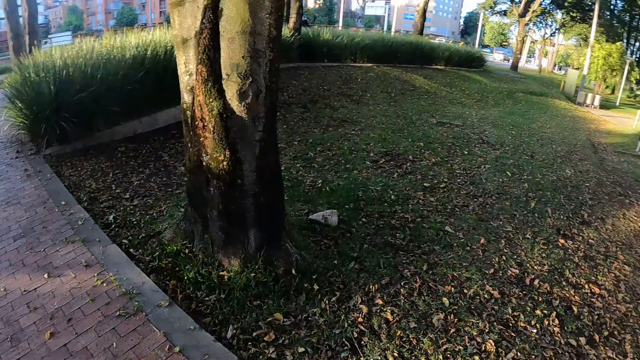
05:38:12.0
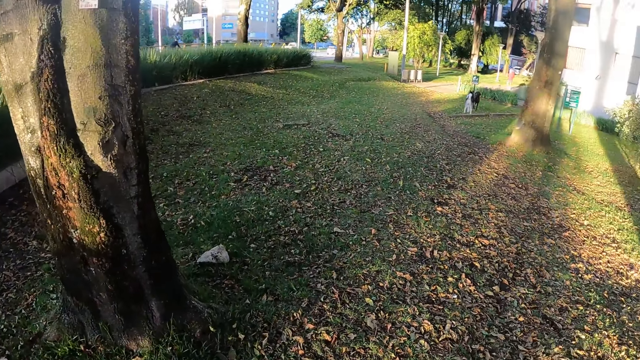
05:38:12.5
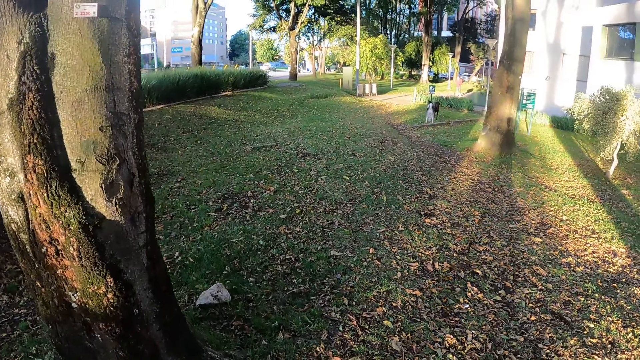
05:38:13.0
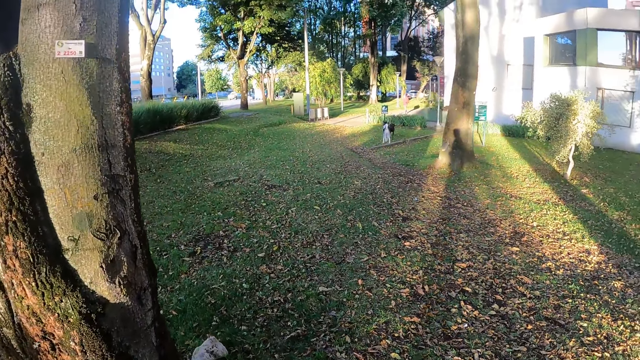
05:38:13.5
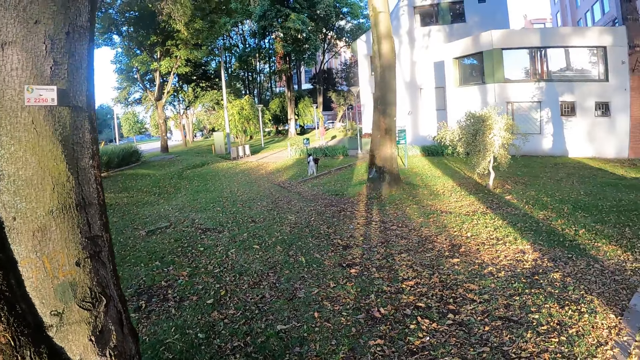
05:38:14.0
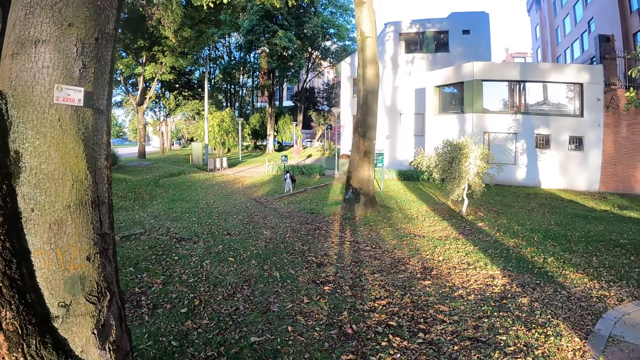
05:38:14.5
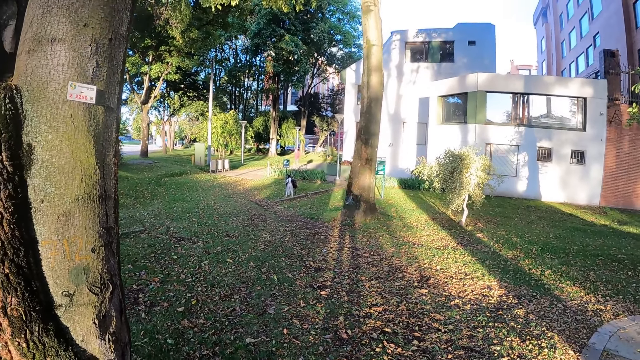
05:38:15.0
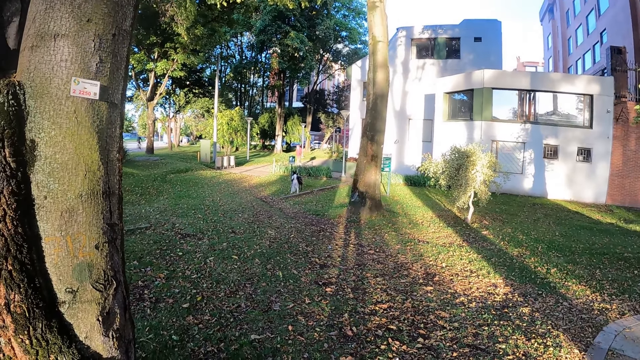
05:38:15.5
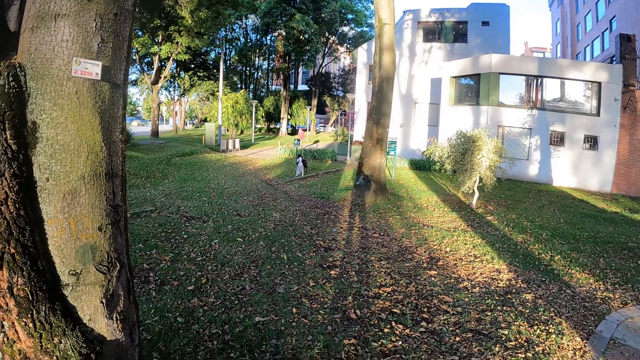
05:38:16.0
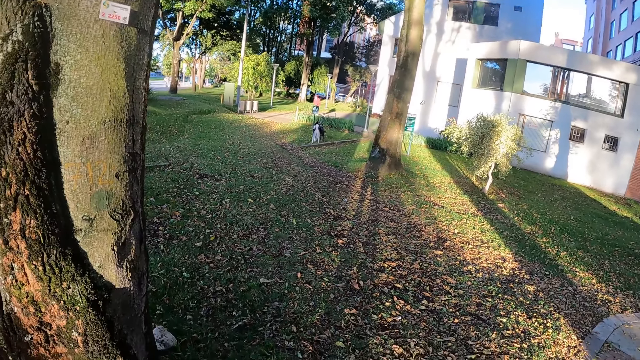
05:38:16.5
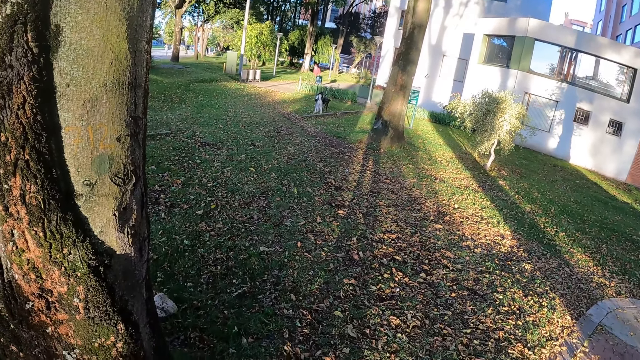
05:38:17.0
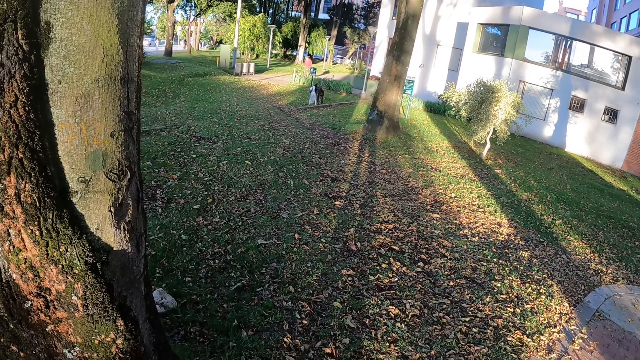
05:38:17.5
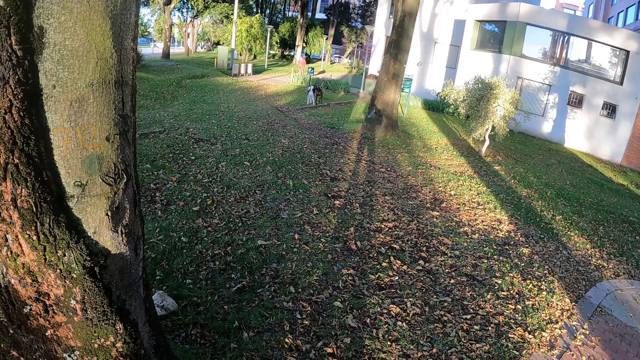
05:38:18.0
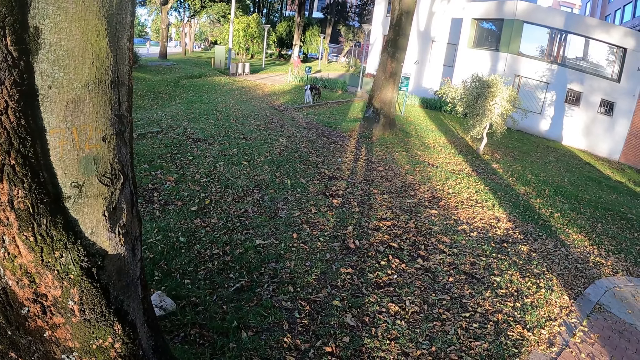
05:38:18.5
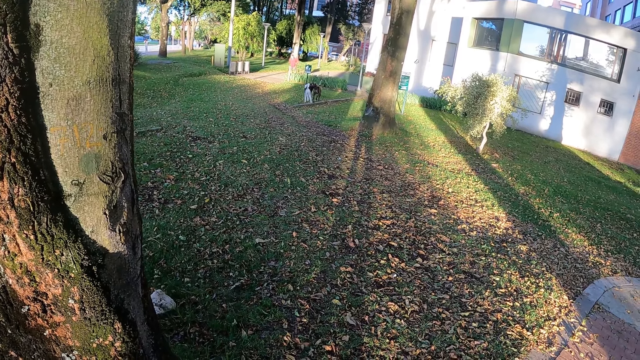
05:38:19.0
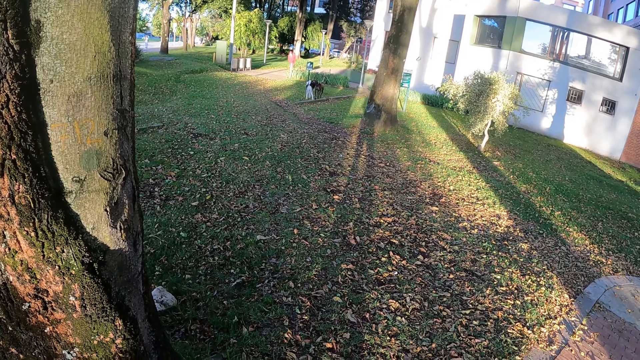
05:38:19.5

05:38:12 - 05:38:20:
The camera wearer looks at the dog running.

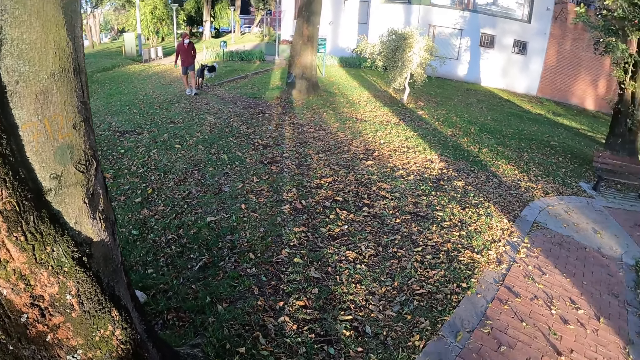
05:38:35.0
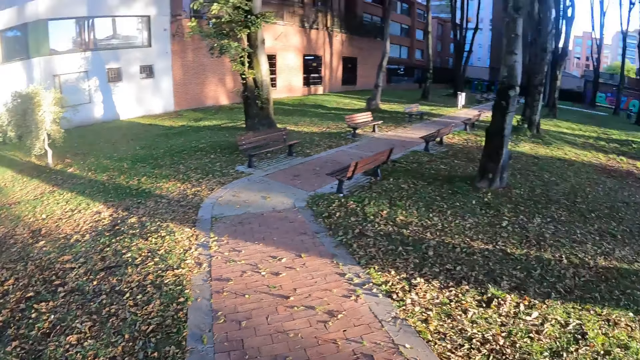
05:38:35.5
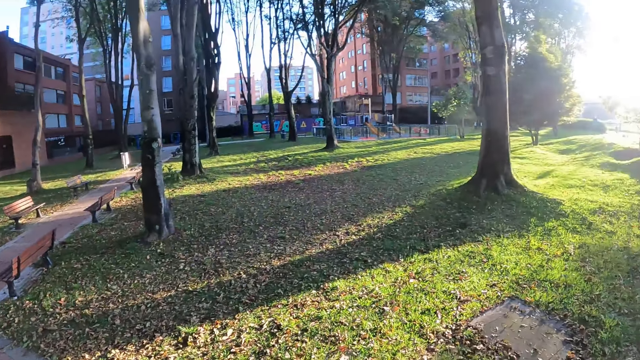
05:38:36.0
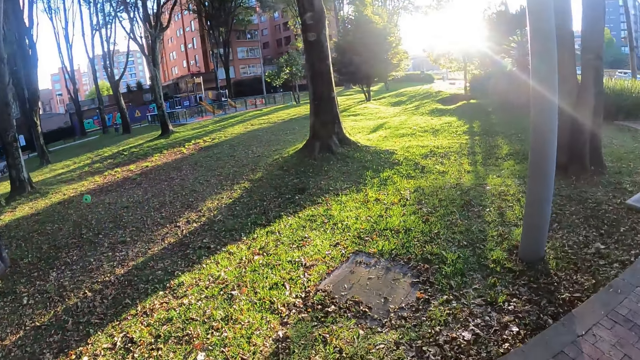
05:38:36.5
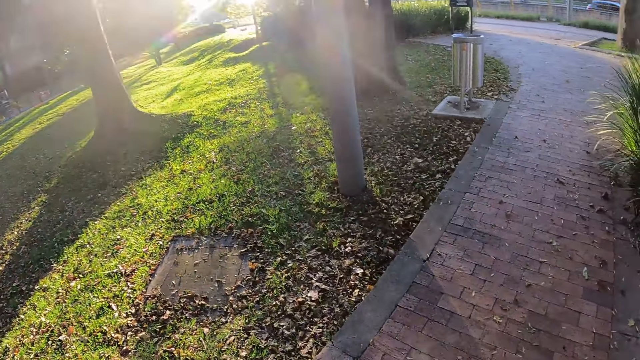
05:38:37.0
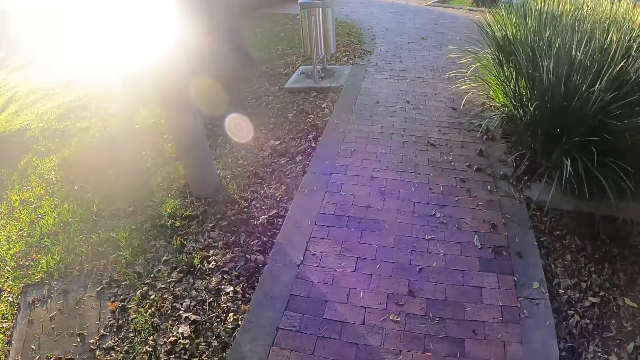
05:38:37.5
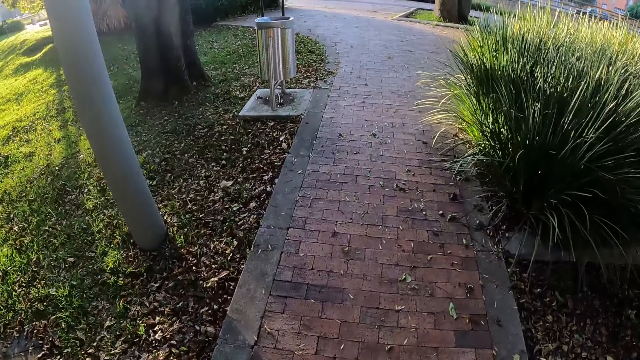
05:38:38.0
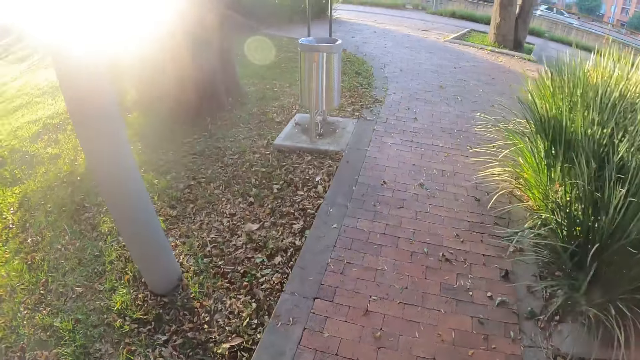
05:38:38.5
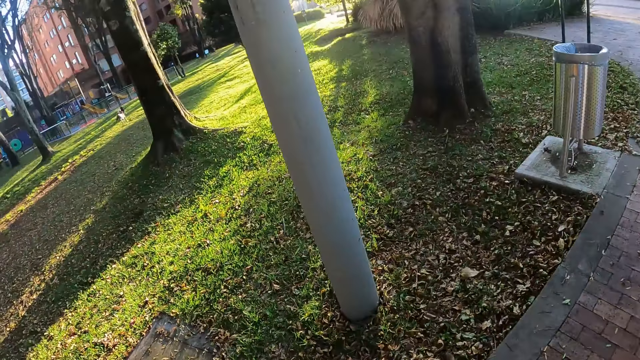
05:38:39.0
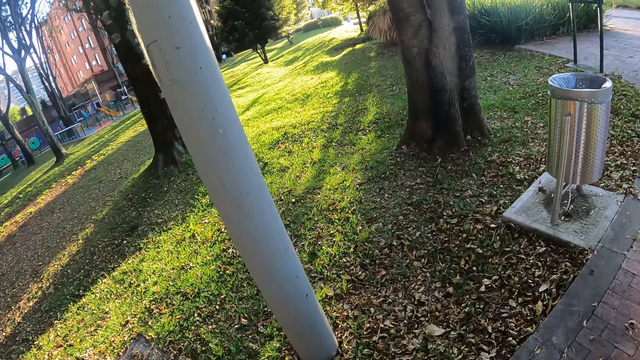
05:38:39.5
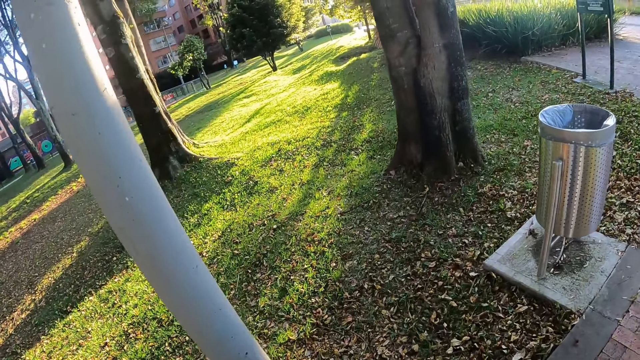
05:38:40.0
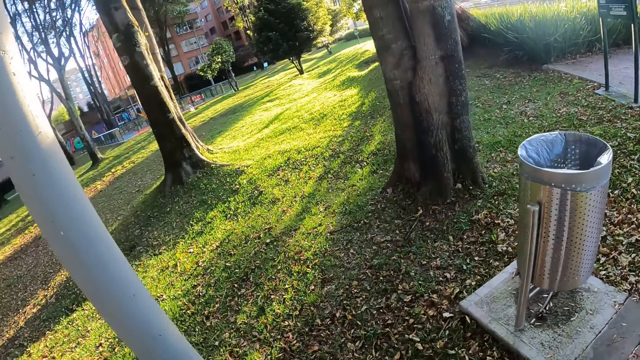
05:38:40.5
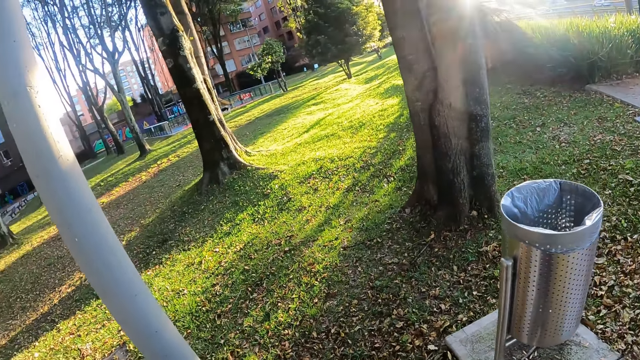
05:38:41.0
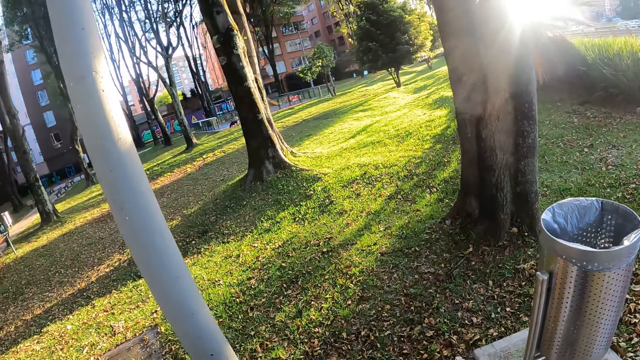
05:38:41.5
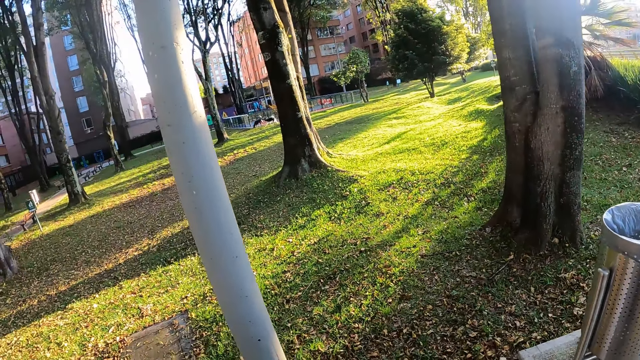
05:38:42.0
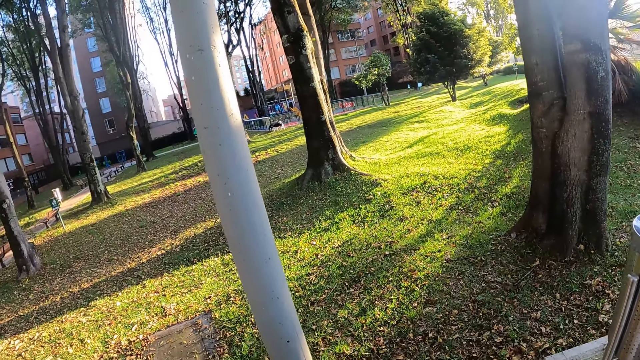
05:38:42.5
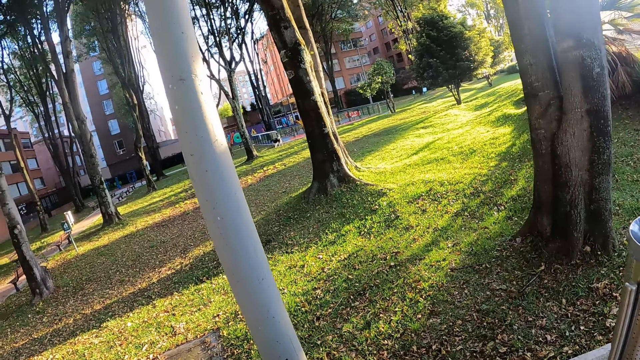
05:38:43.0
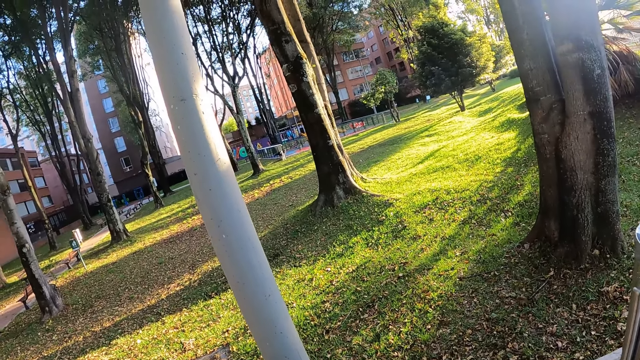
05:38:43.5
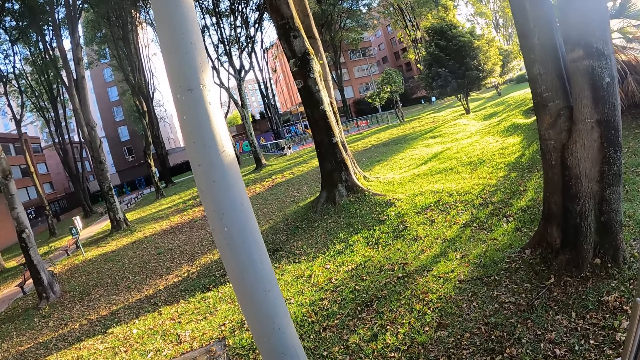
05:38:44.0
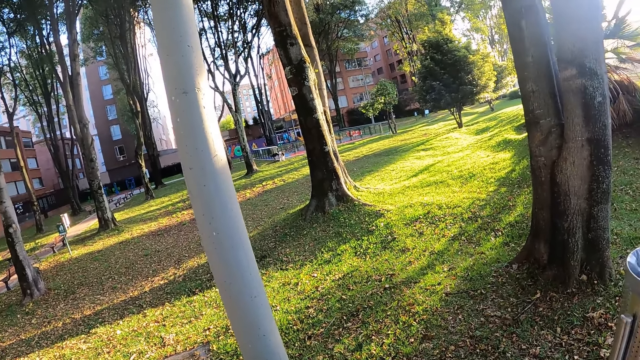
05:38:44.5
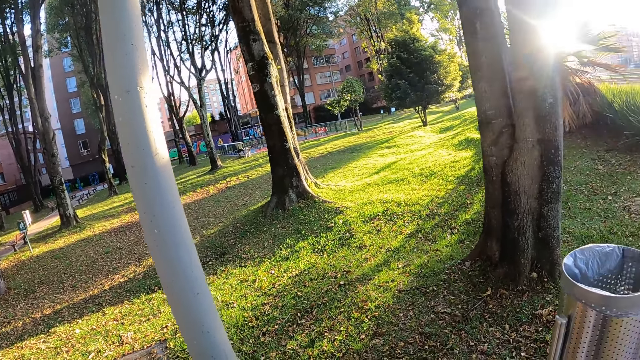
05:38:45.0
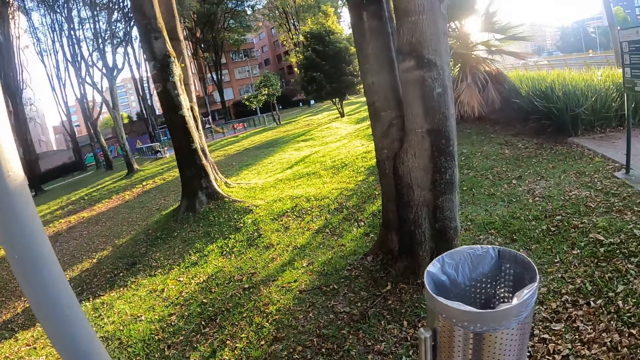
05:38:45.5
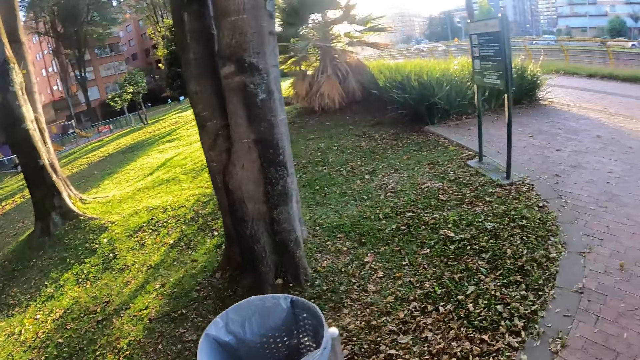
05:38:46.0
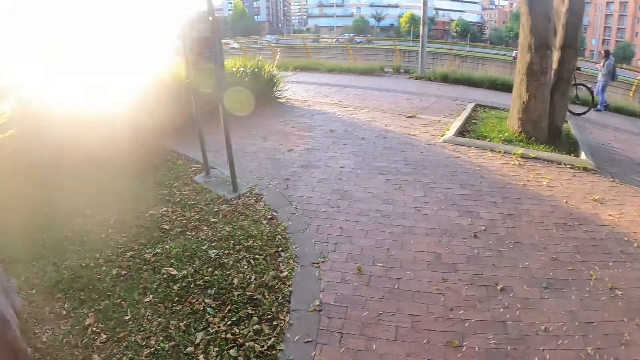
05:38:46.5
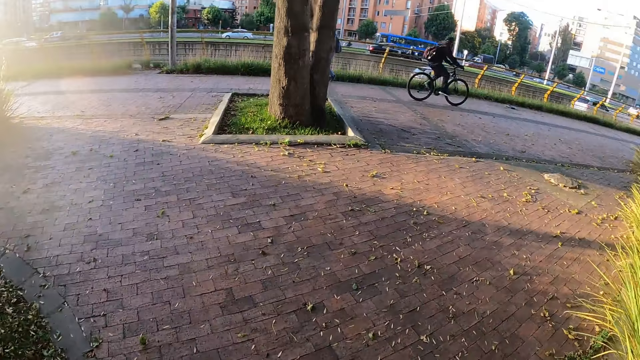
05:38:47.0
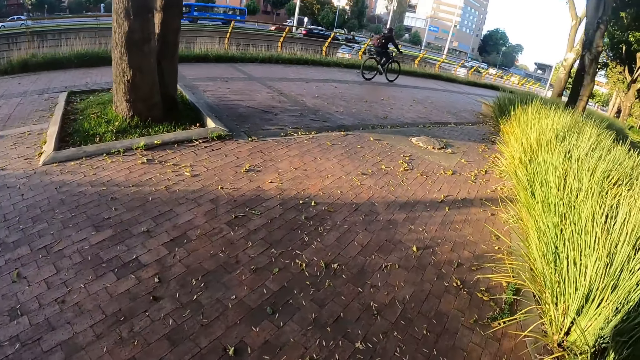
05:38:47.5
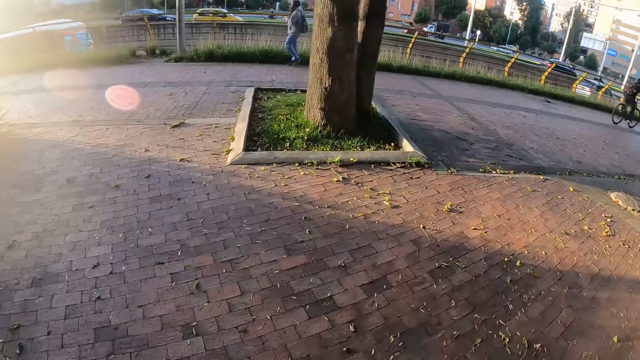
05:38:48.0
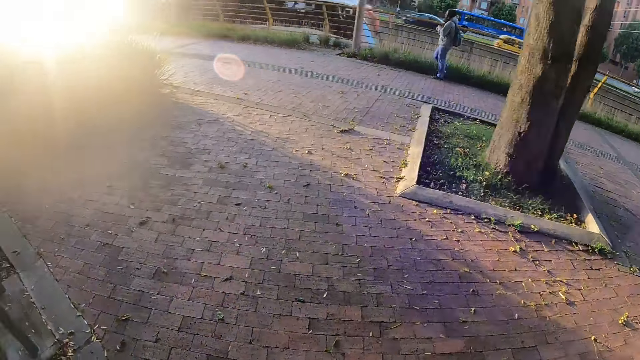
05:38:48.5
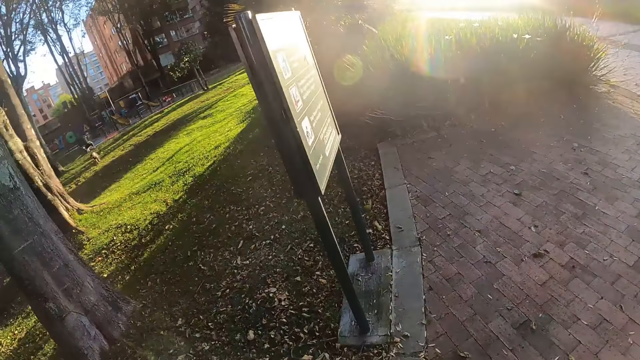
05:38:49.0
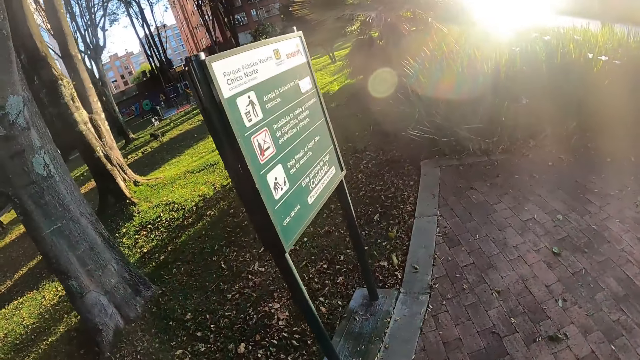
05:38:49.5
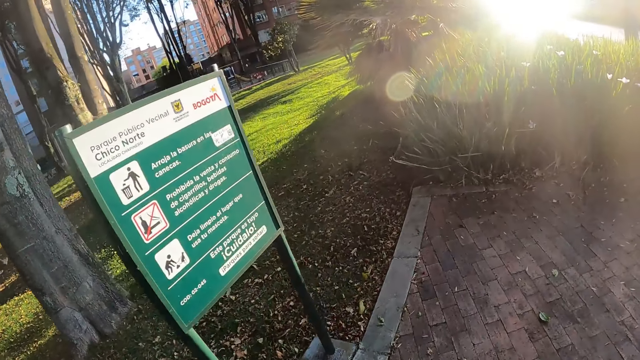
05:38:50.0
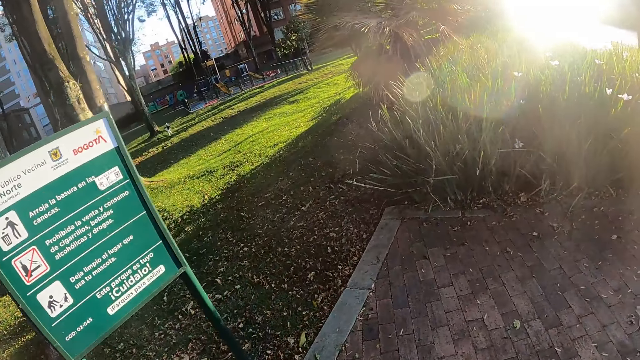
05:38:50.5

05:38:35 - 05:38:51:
The camera wearer looks around the field. They look at the dogs playing. A man rides past the camera wearer. A woman walks past the camera wearer.
